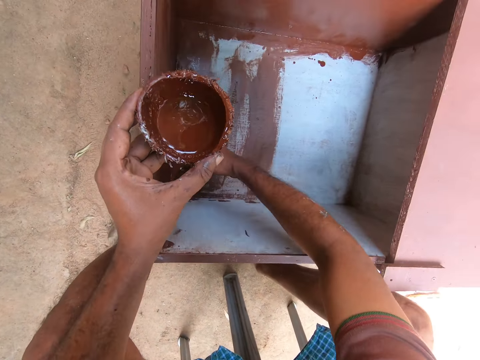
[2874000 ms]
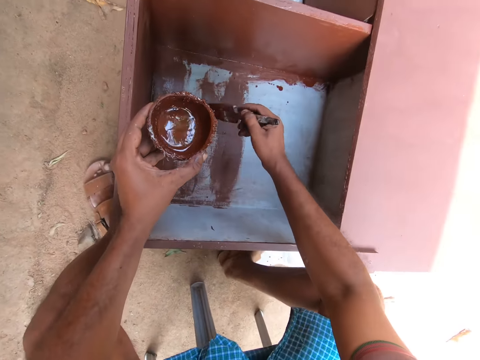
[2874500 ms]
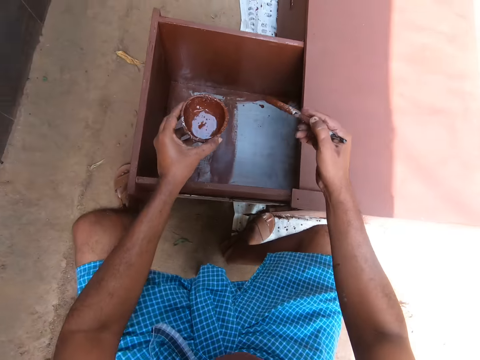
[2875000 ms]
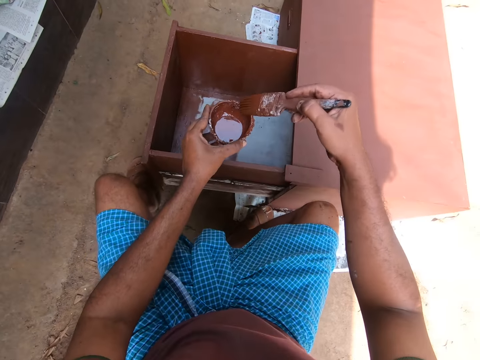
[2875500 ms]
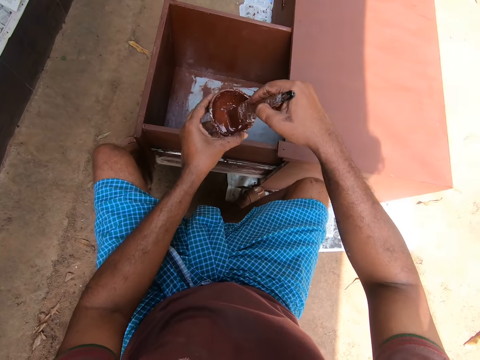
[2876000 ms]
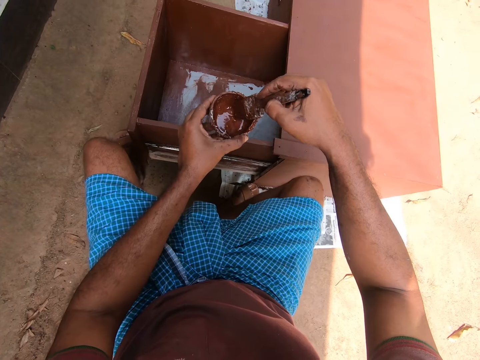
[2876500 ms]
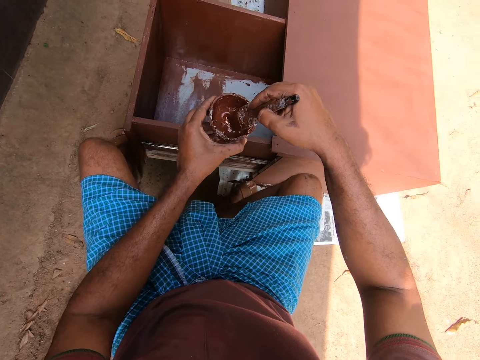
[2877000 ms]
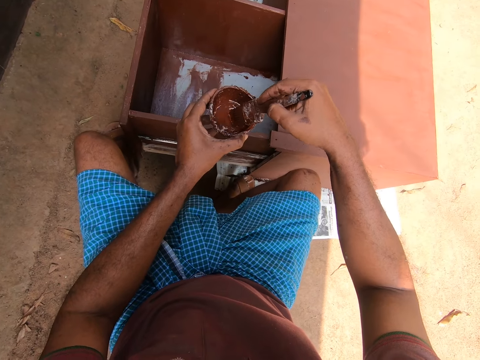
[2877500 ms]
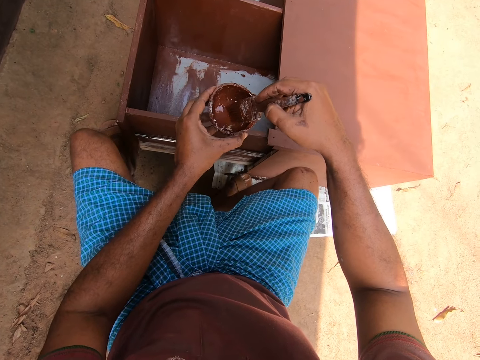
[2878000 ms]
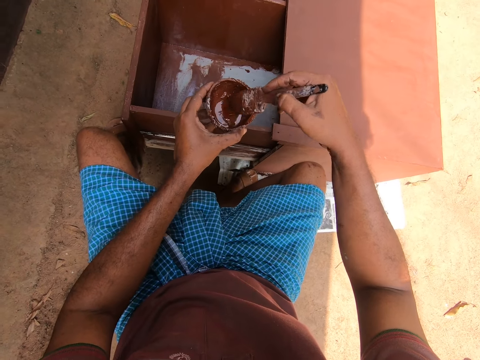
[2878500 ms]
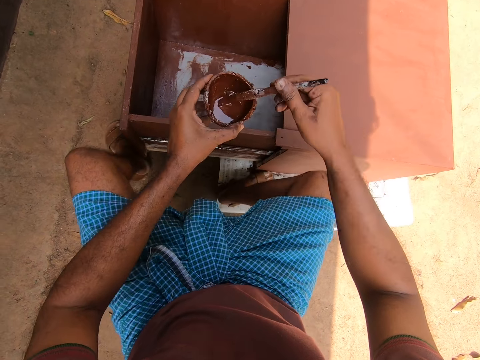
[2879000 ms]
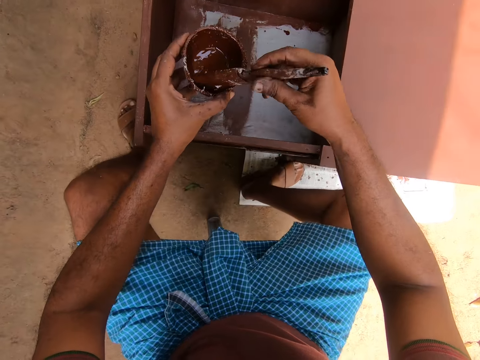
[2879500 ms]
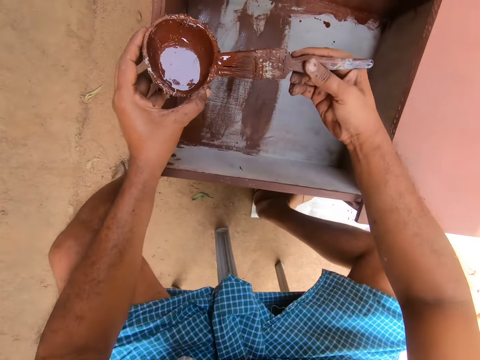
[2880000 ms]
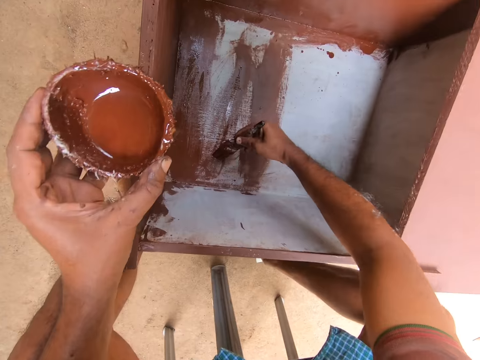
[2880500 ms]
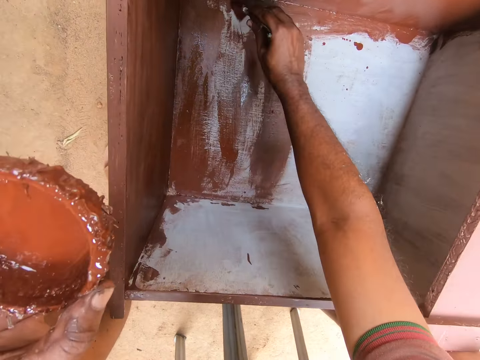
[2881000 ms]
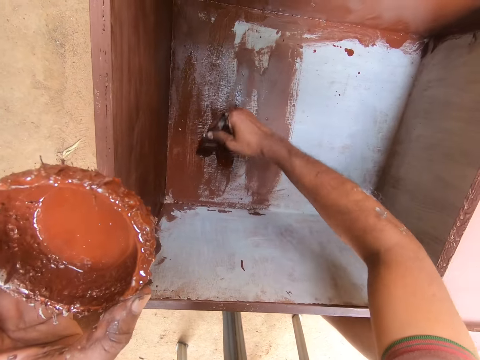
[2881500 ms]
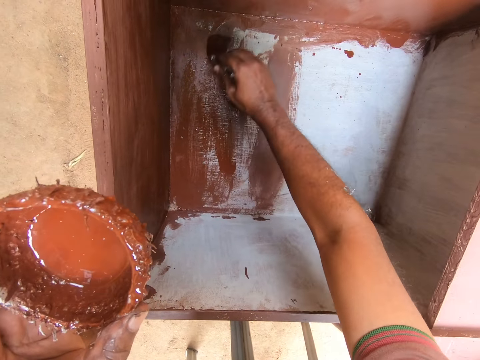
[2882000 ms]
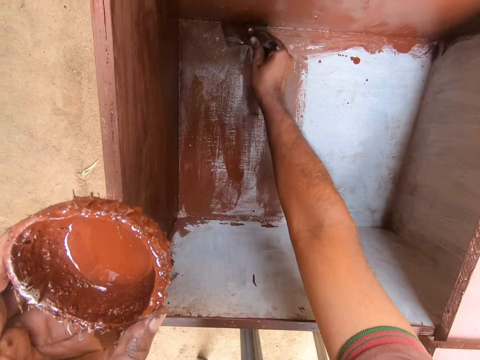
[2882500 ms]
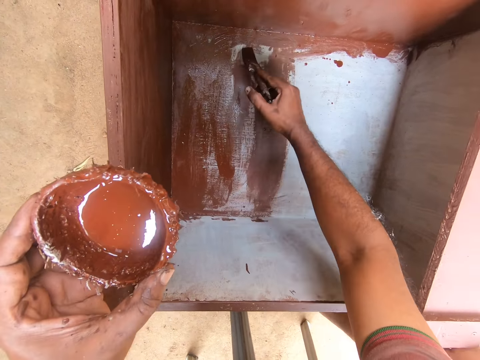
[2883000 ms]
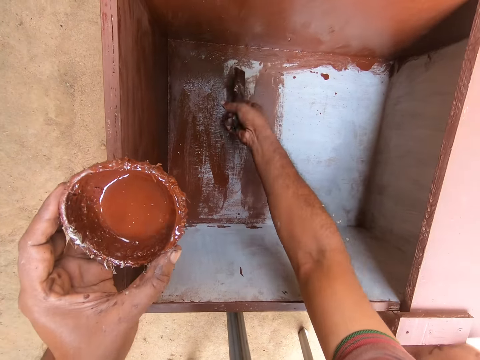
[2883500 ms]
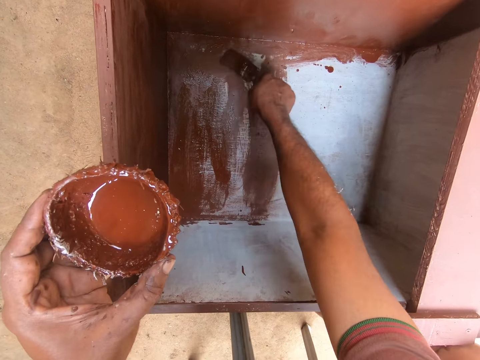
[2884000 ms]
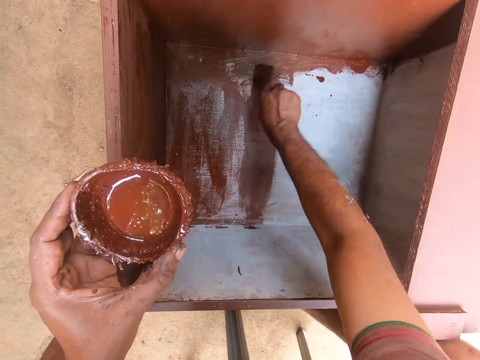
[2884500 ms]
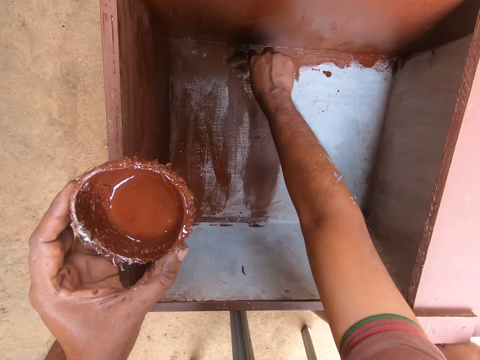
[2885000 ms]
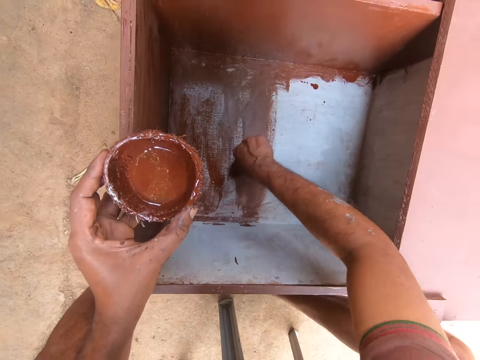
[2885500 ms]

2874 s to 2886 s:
The camera wearer takes paint from the cup of paint with the paint brush in his hand. He paints the inner part of the drawer with the paint brush.

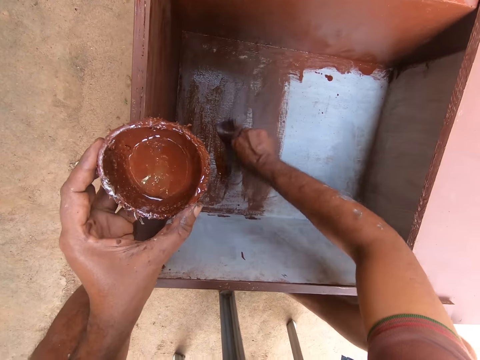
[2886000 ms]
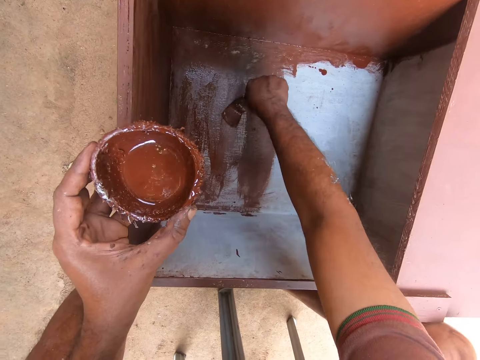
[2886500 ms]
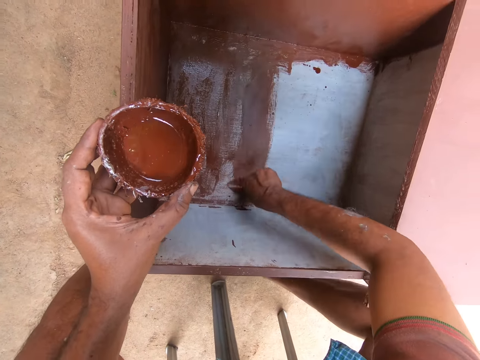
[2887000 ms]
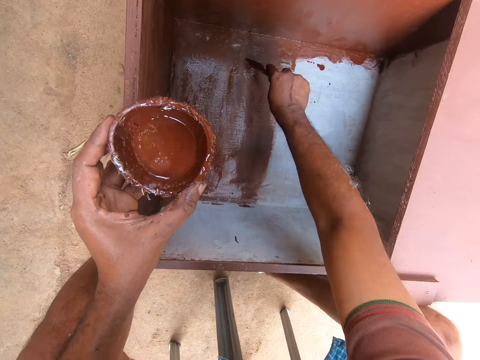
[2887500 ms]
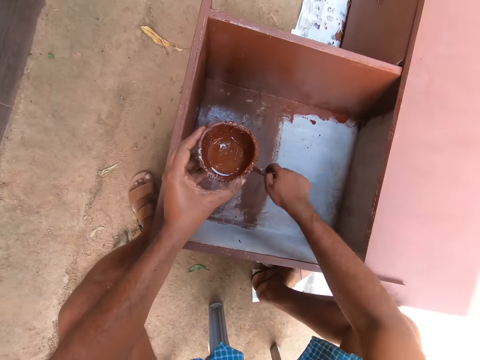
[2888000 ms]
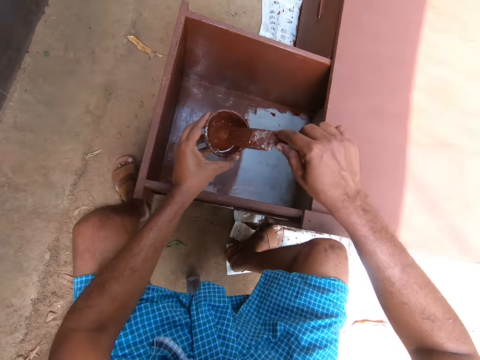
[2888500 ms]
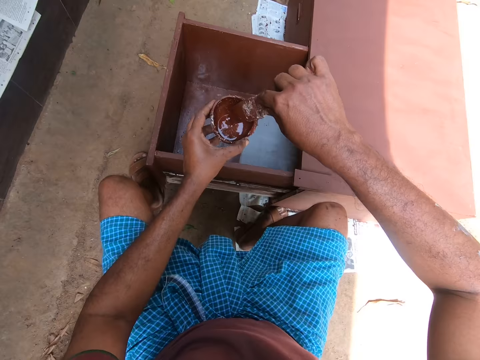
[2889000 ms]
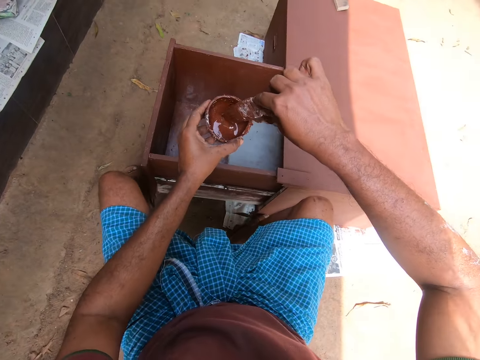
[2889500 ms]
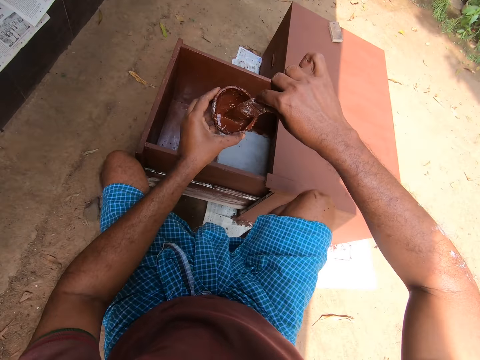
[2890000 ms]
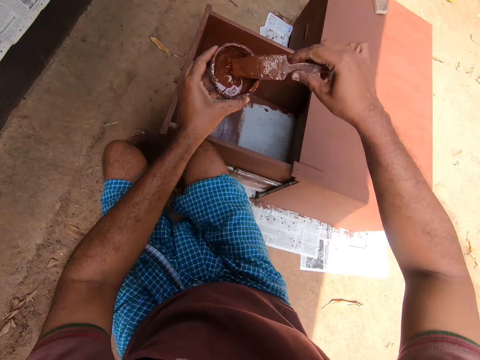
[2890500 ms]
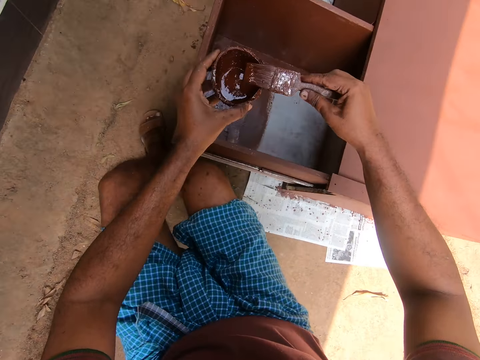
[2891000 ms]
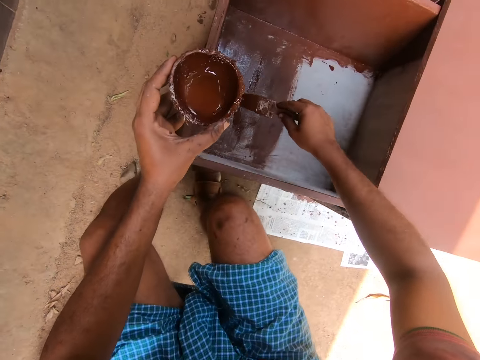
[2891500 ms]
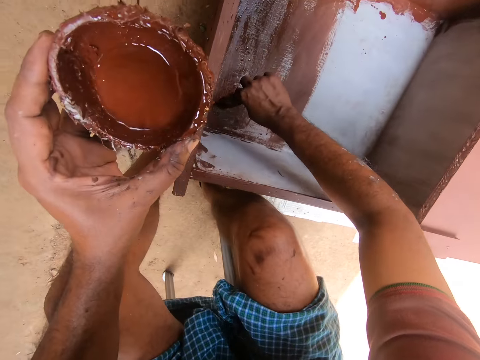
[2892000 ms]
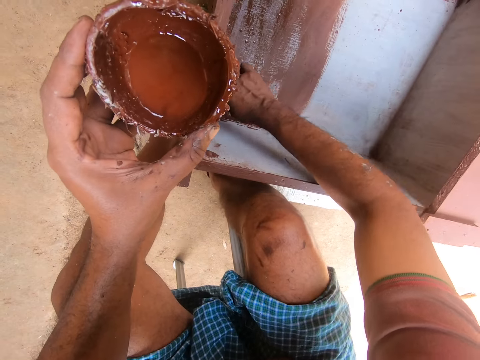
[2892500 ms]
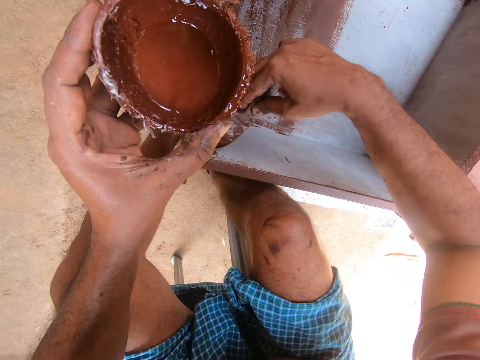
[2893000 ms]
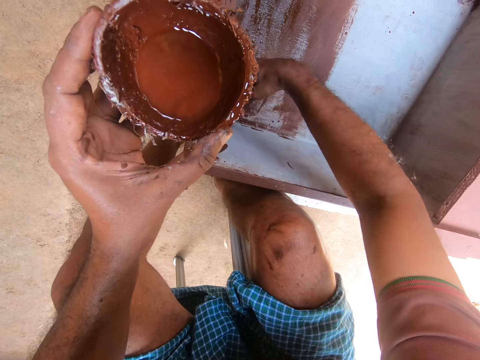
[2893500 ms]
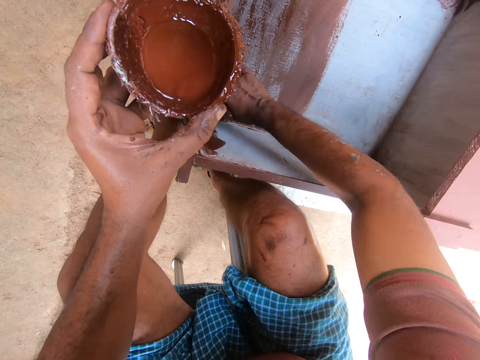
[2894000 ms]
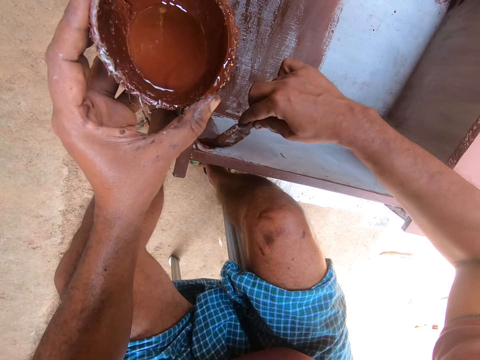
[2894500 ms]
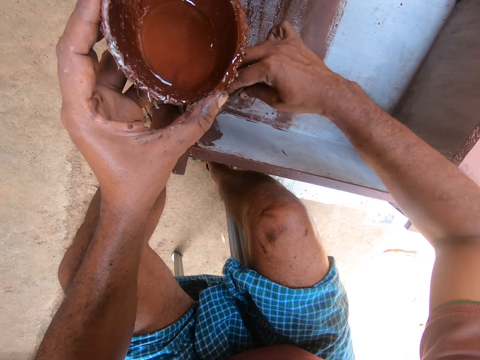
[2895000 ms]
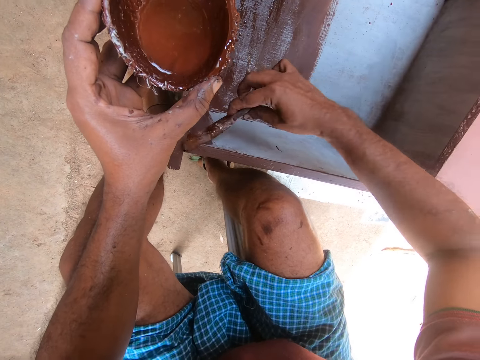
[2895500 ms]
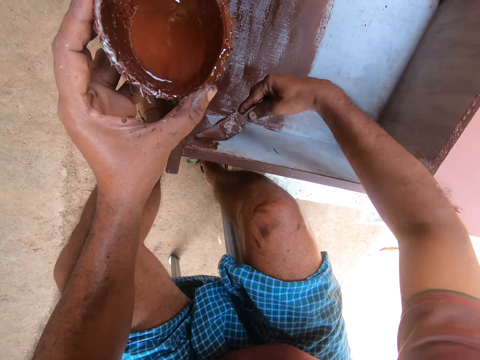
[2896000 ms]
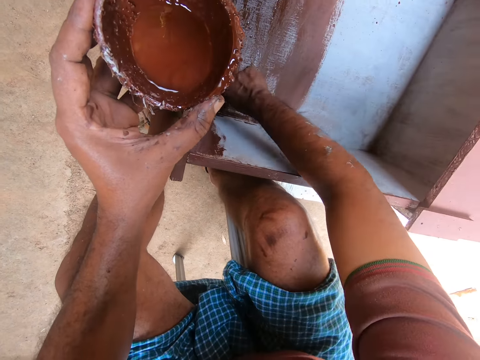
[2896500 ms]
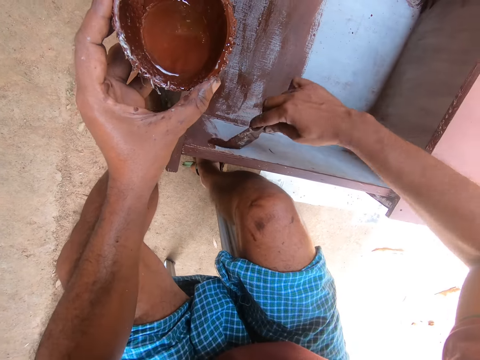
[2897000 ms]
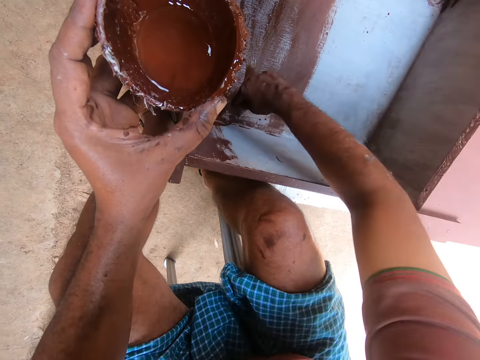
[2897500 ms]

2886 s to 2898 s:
The camera wearer takes paint from the cup of paint with the paint brush in his hand. He paints the inner part of the drawer with the paint brush.

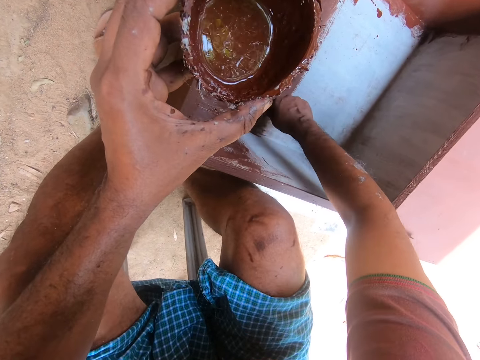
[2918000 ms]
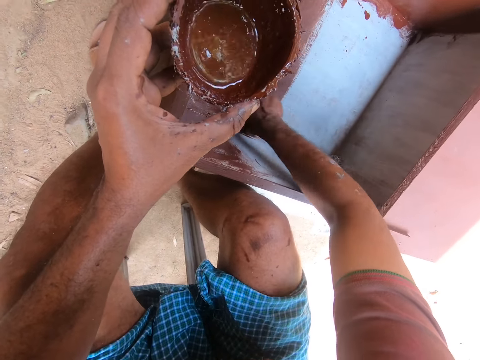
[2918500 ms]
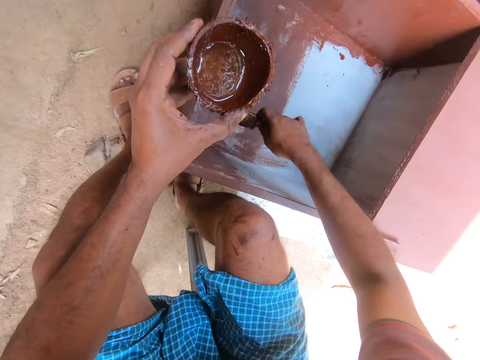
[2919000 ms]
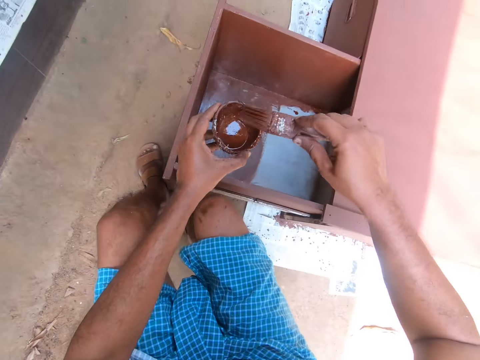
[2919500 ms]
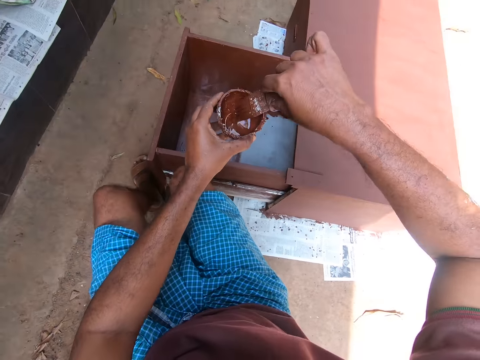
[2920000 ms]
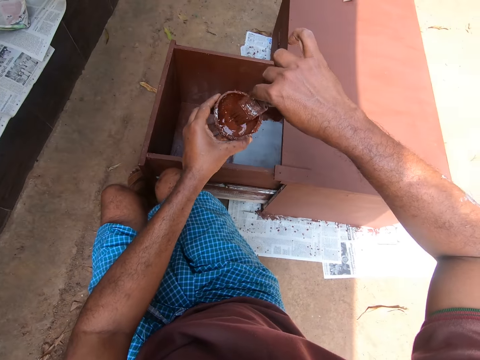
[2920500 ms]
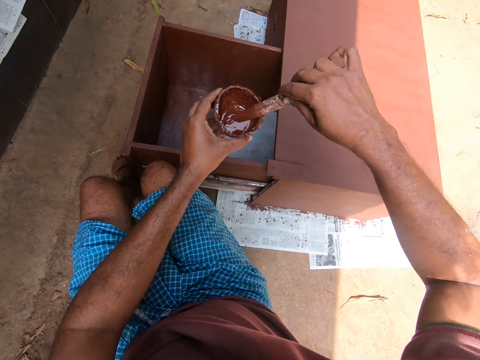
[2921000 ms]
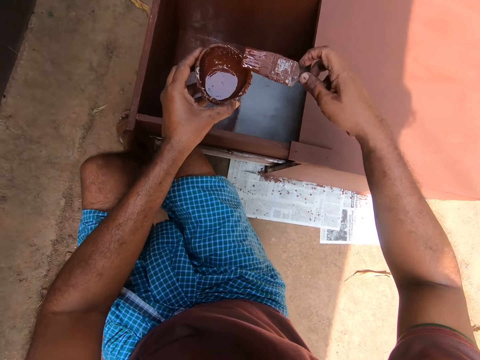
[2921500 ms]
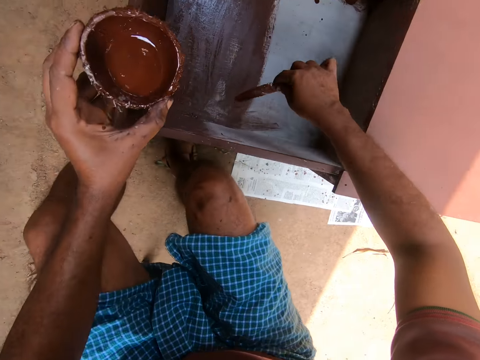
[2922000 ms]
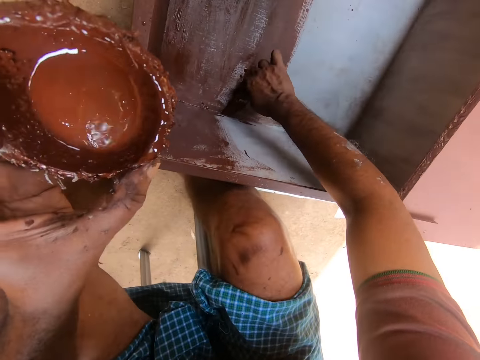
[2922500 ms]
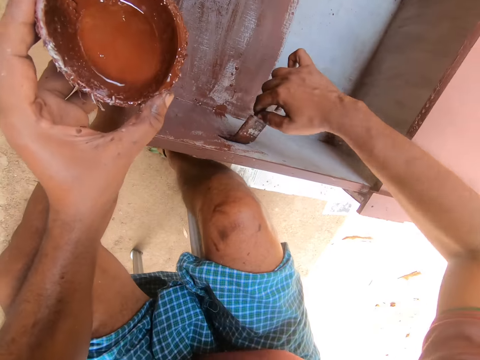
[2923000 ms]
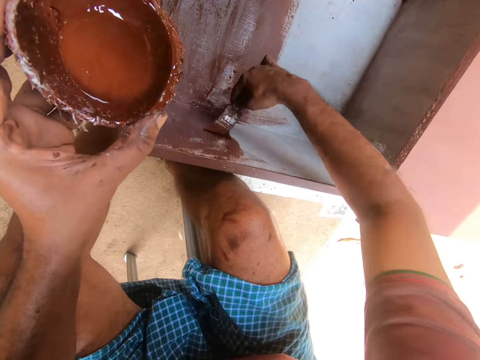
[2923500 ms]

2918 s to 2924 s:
The camera wearer takes paint from the cup of paint with the brush in his hand. He paints the inner part of the drawer with the brush.
